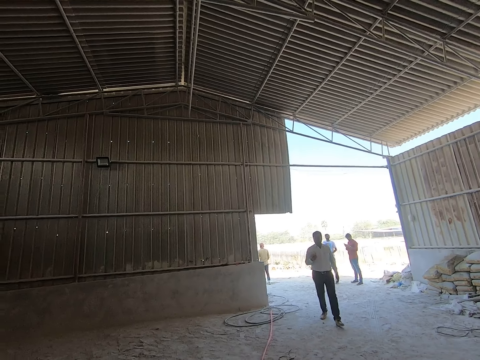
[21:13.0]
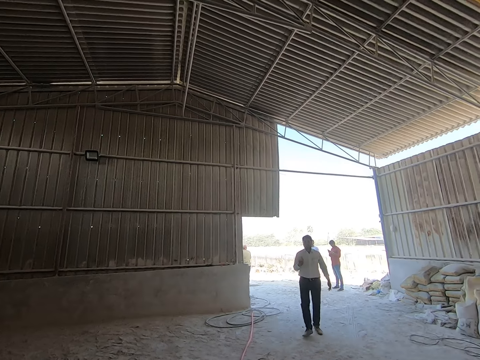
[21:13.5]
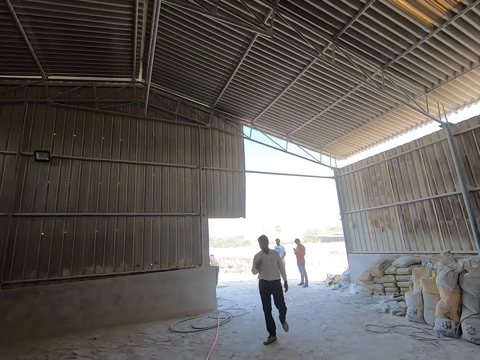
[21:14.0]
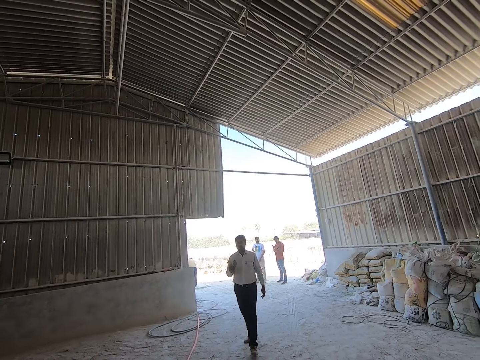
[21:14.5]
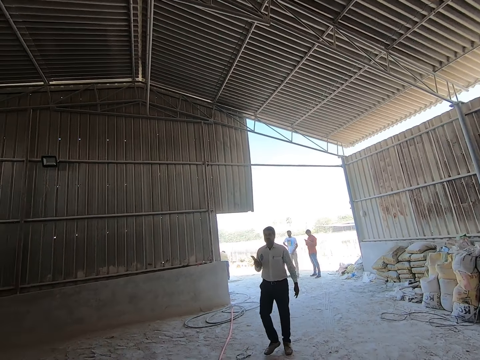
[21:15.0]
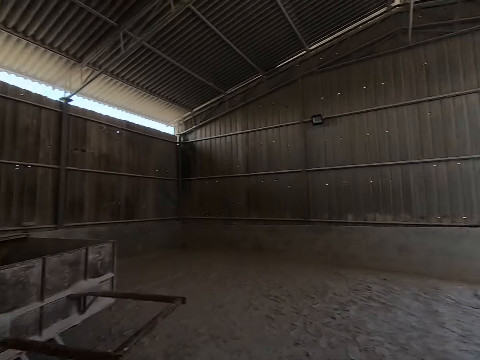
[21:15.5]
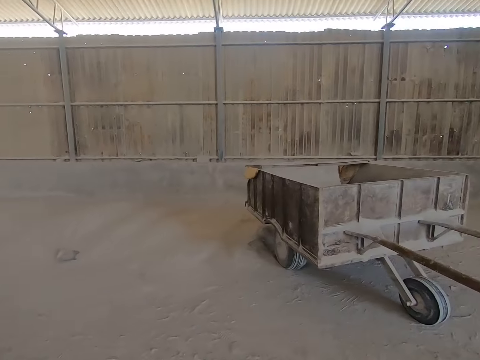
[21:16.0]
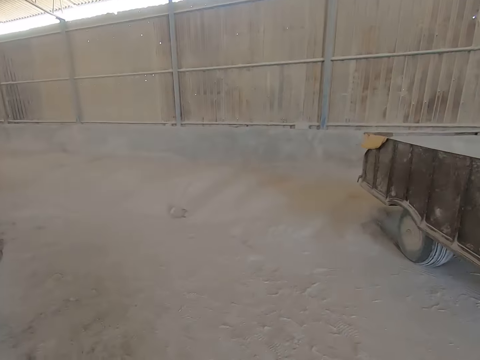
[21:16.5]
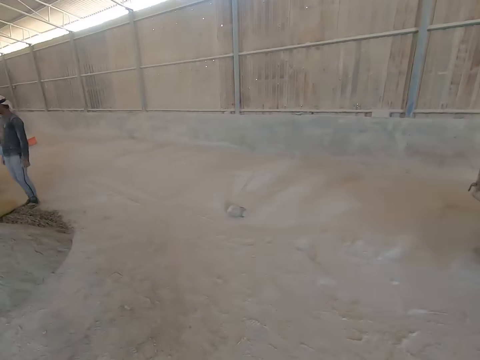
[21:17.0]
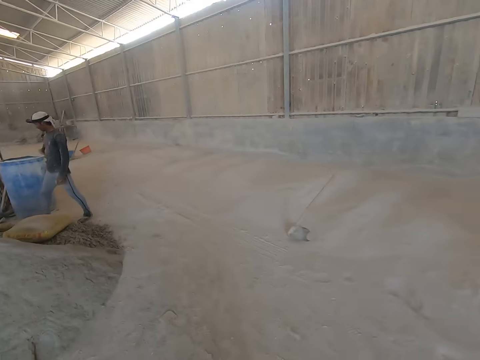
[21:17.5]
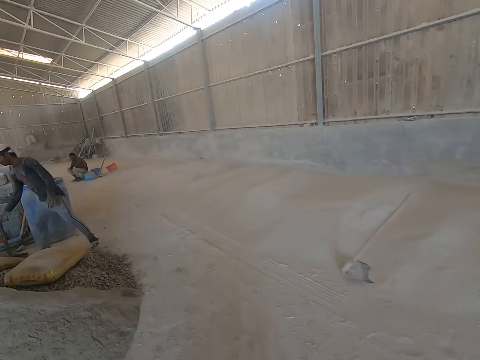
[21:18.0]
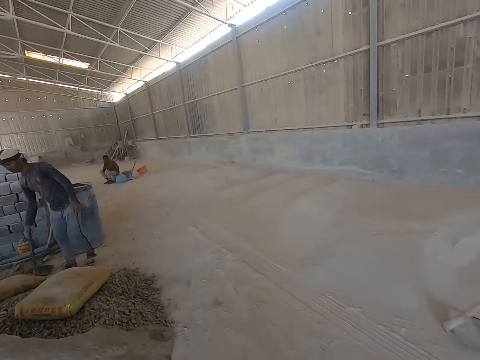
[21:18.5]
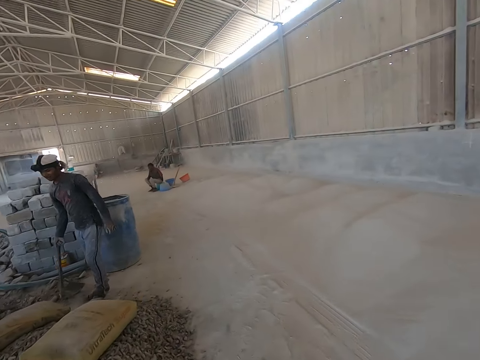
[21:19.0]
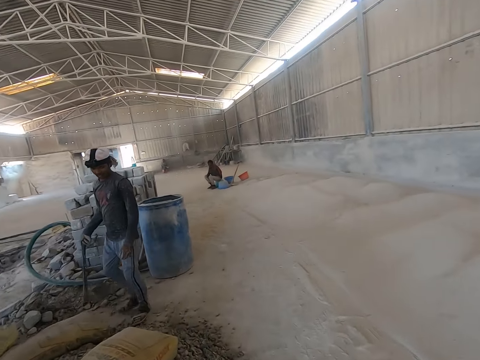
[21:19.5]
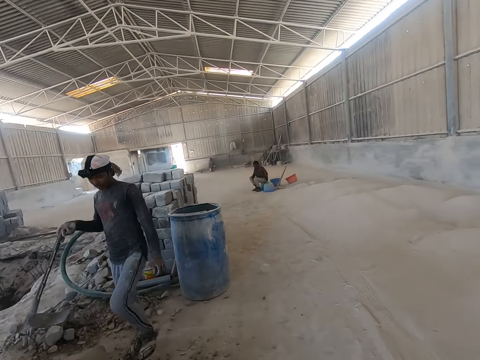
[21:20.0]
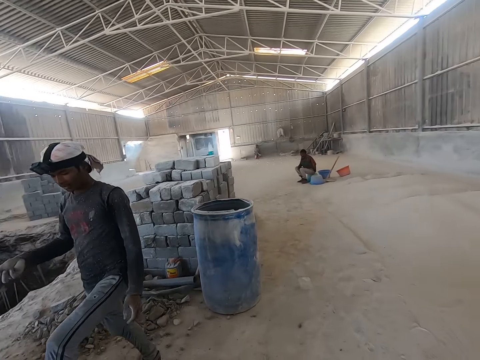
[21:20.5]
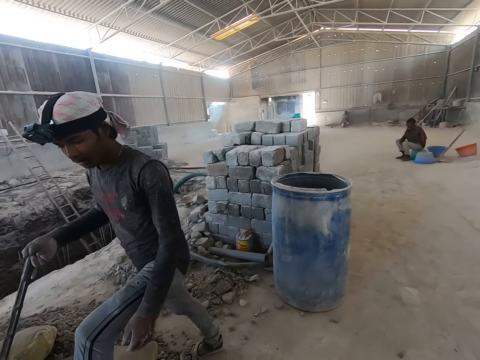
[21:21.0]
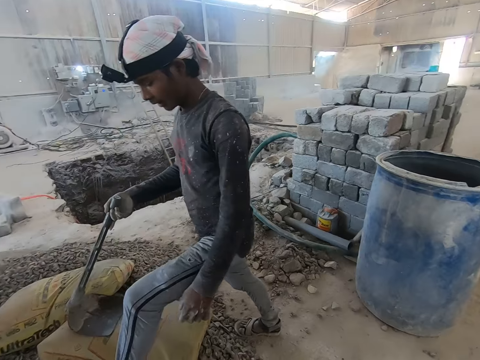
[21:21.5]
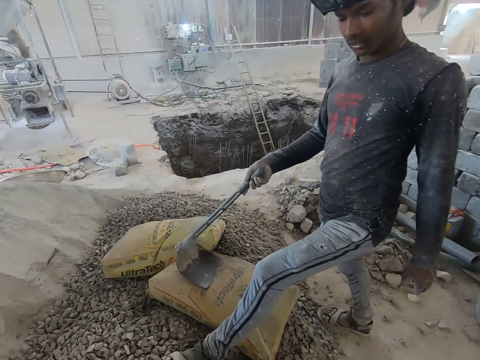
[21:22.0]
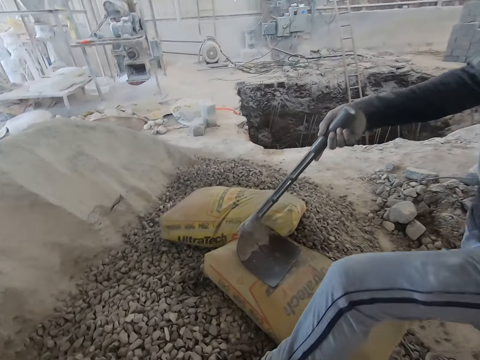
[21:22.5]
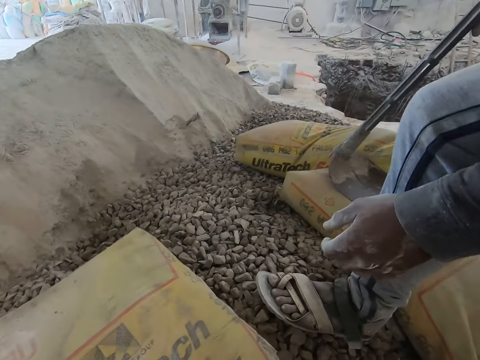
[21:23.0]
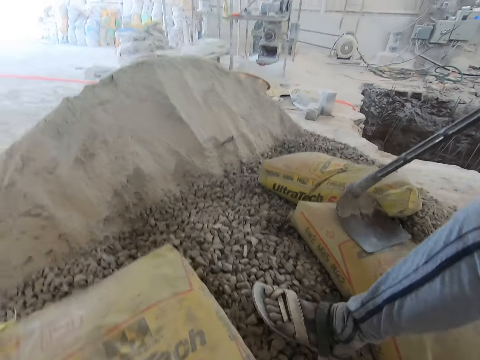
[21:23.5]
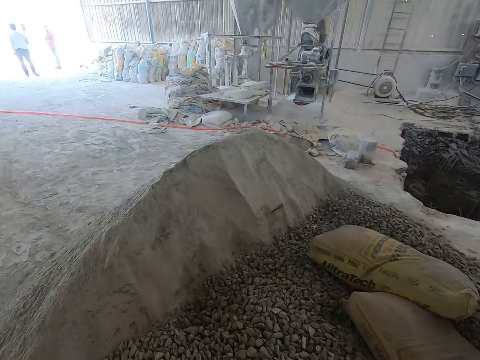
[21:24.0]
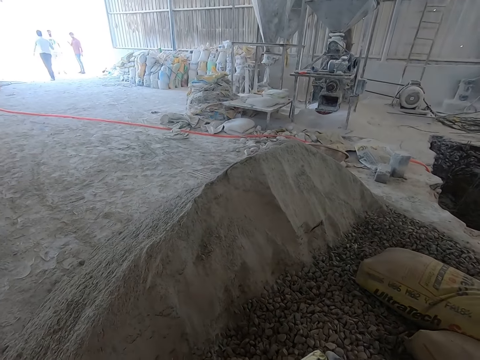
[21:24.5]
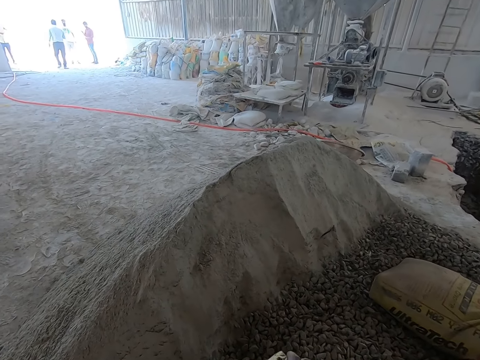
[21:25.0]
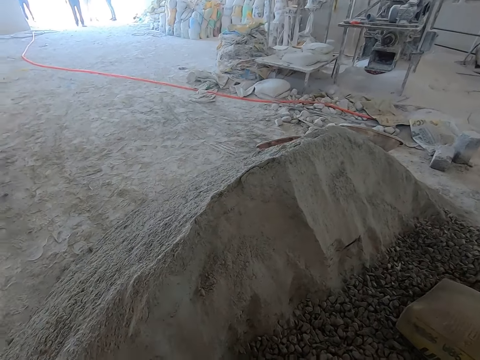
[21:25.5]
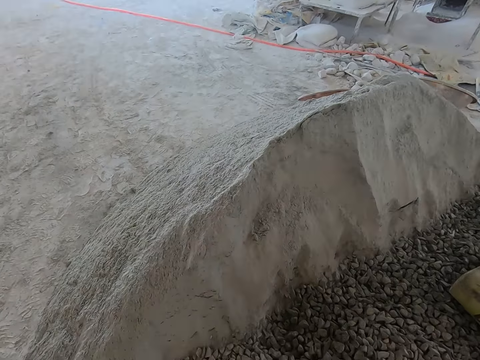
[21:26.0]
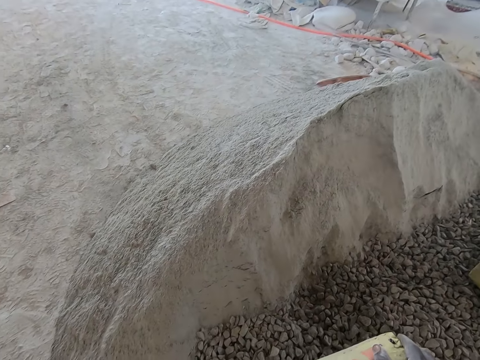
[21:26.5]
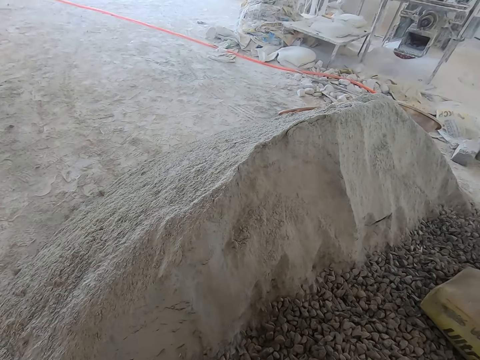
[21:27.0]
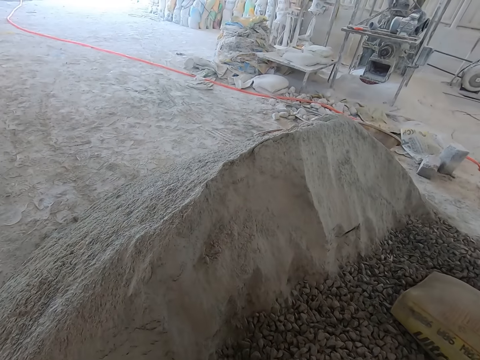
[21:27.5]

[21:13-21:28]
The man picks up a shovel from the ground with his right hand. The camera wearer interacts with the man at the construction site. They shake the packet of cement.

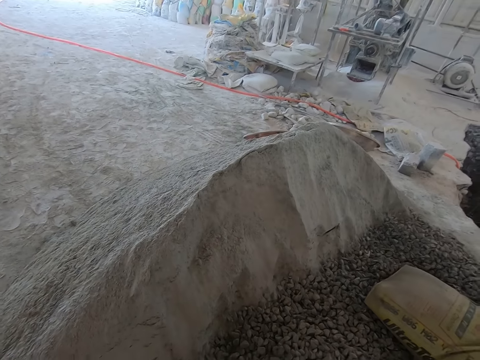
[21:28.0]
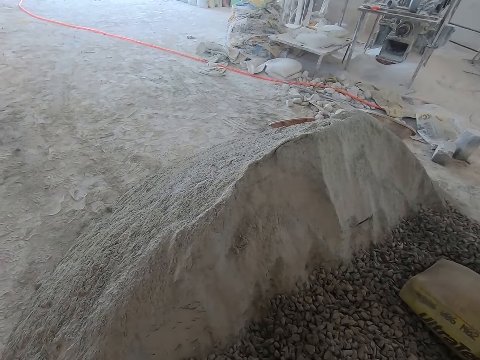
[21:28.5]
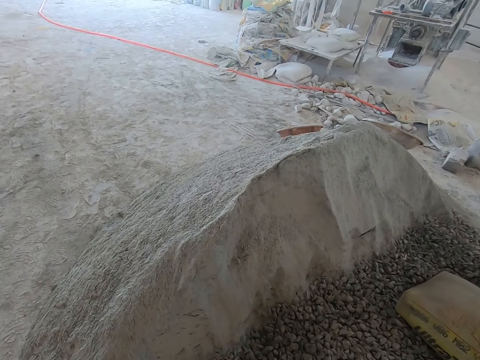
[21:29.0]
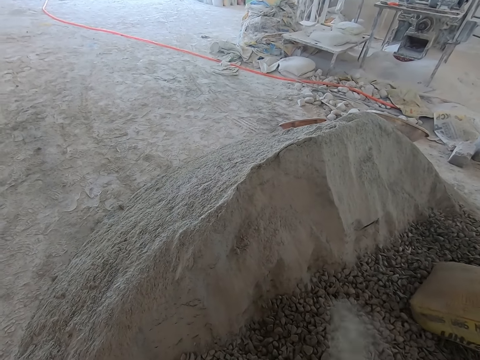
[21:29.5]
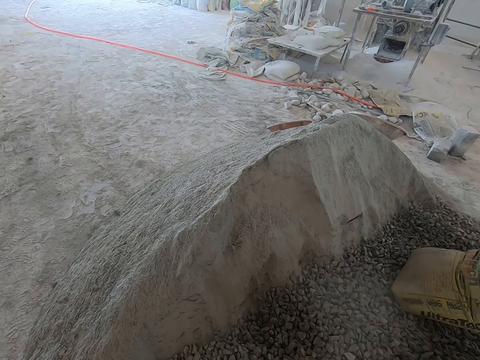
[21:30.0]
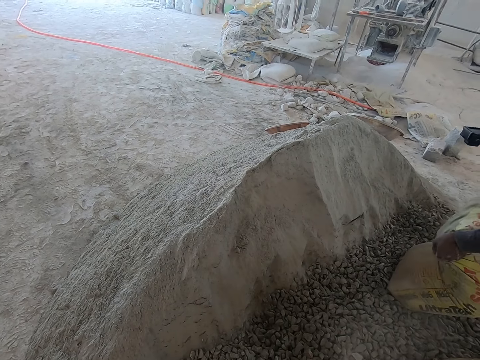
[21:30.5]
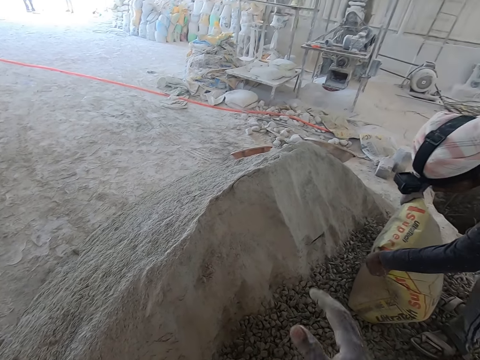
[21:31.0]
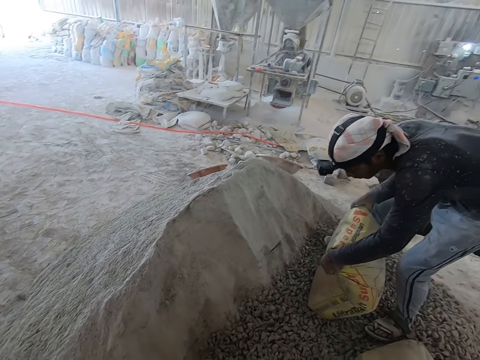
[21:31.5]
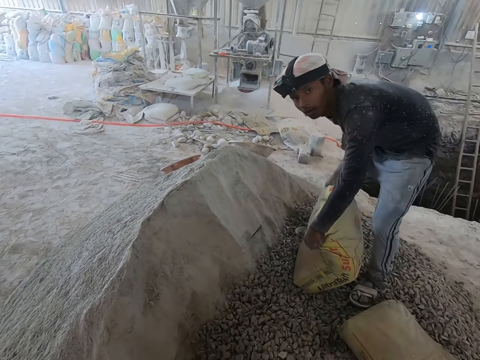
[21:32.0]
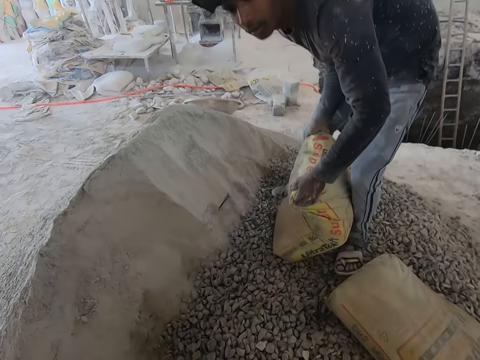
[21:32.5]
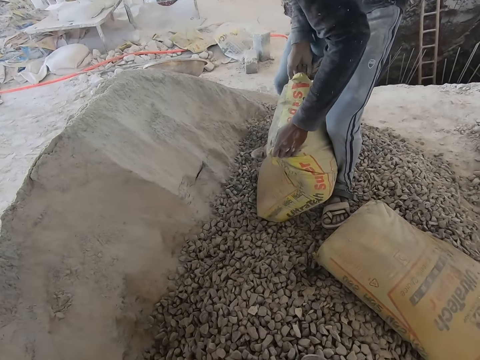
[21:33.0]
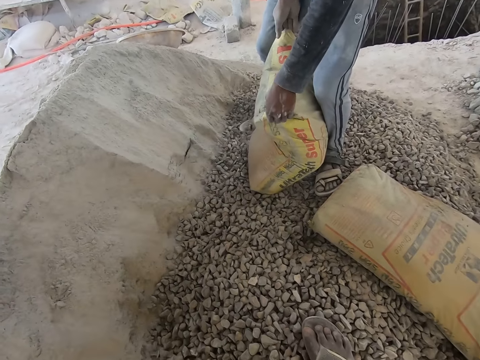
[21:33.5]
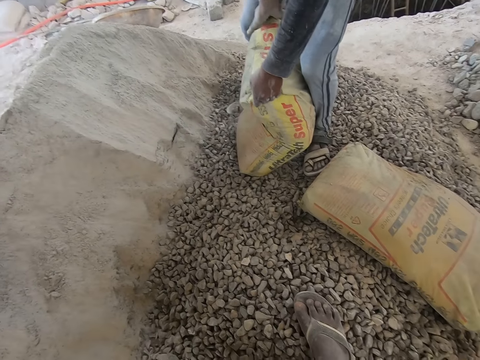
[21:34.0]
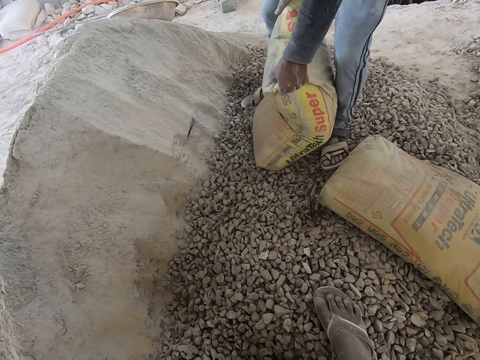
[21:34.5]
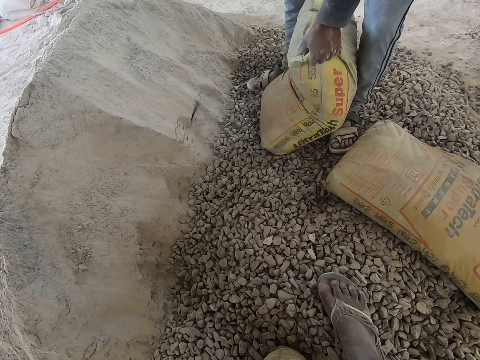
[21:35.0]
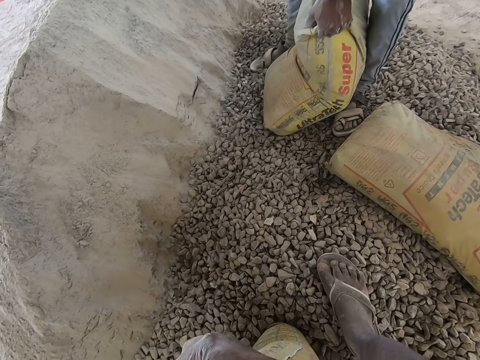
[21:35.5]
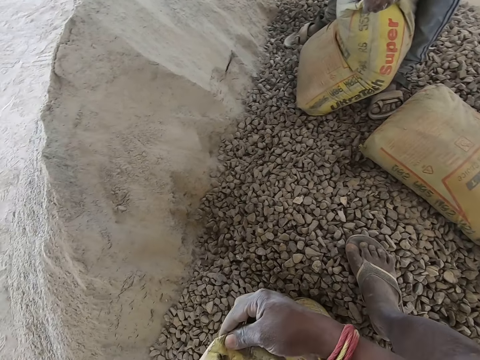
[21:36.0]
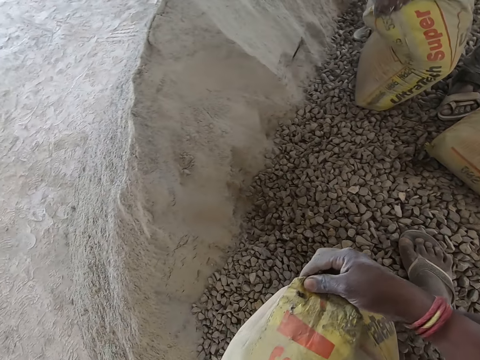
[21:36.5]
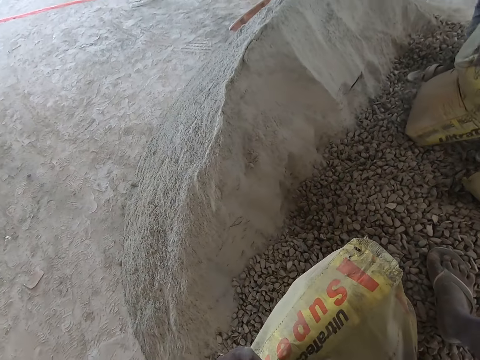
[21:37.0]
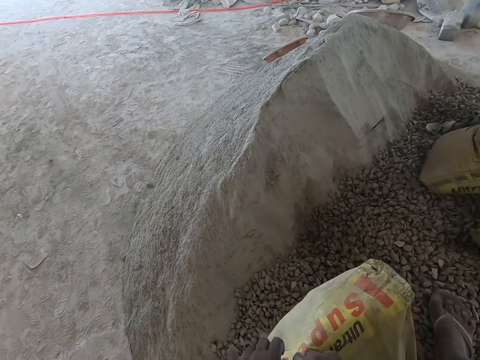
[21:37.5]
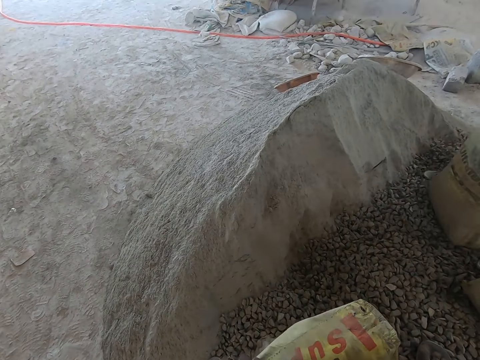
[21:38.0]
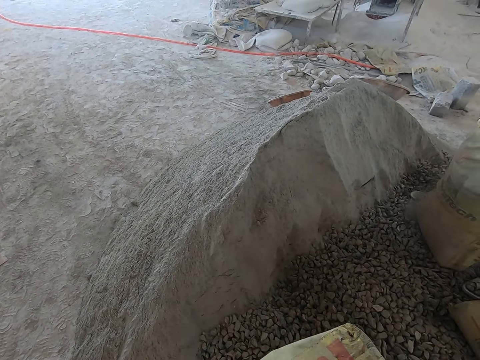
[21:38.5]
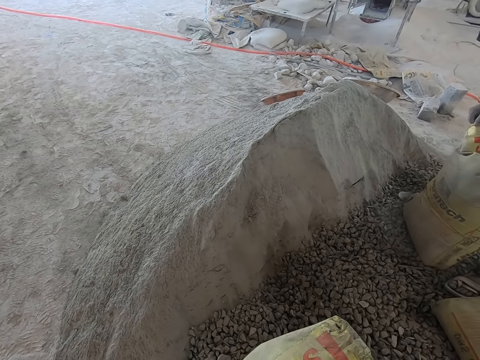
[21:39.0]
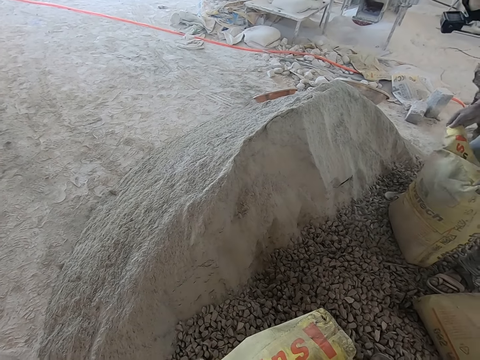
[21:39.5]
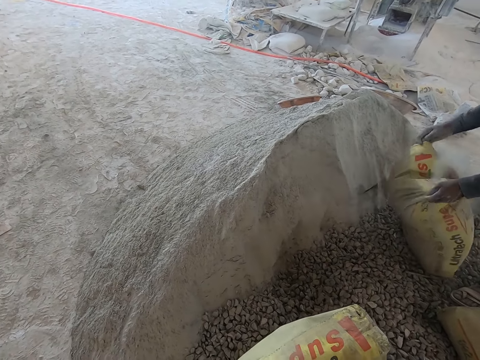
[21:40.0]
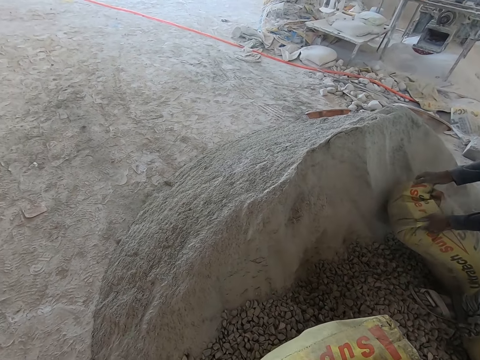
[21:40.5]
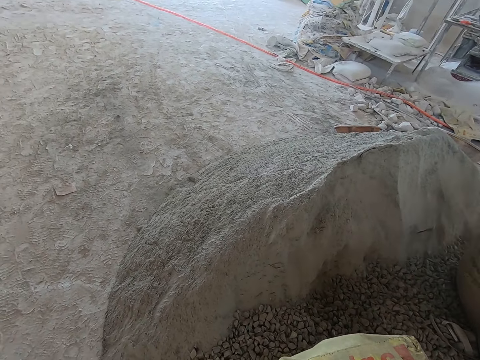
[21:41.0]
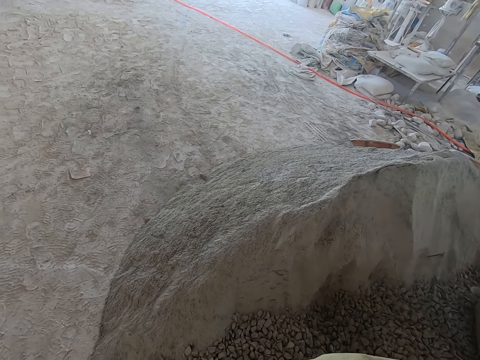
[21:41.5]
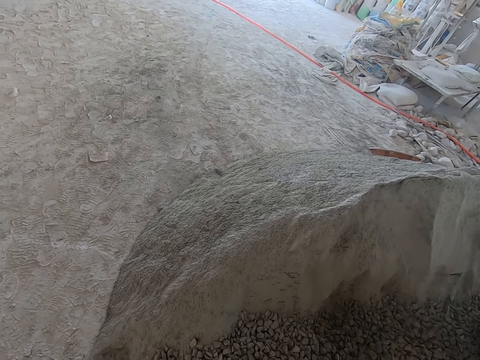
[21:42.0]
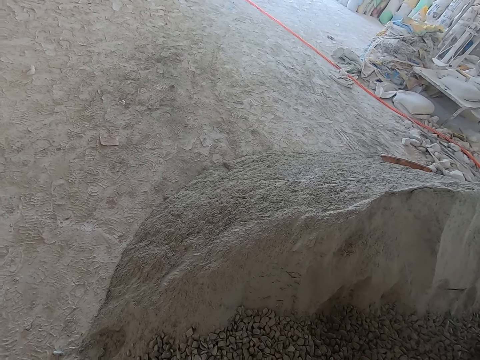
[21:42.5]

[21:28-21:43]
The man holds a cement sack on the heap of gravel with both hands. The camera wearer holds the cement sack on the heap of gravel with both hands. They open the cement sack with both hands.
